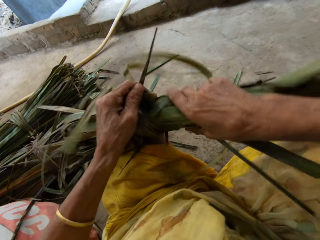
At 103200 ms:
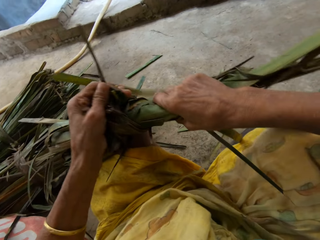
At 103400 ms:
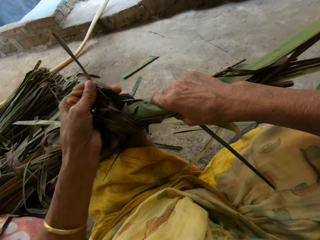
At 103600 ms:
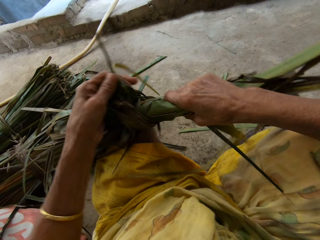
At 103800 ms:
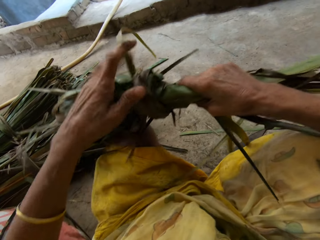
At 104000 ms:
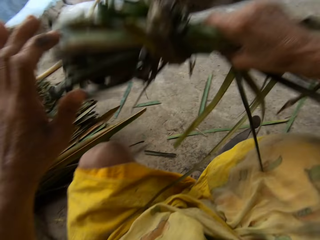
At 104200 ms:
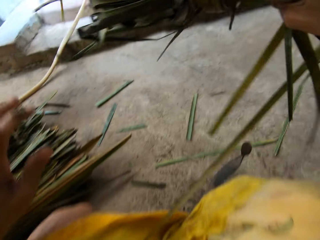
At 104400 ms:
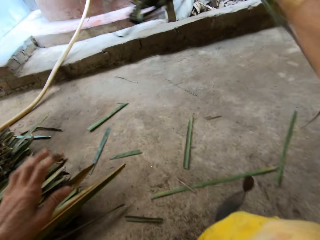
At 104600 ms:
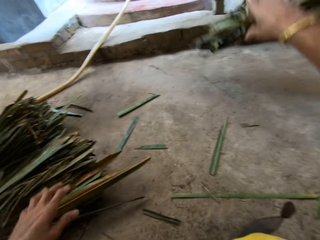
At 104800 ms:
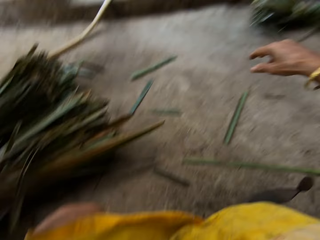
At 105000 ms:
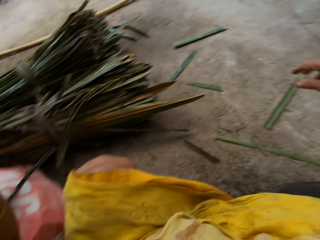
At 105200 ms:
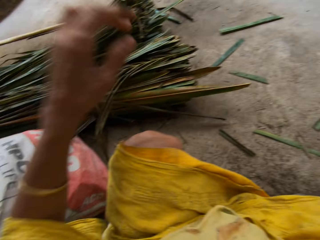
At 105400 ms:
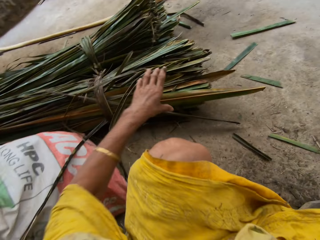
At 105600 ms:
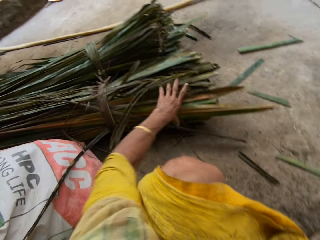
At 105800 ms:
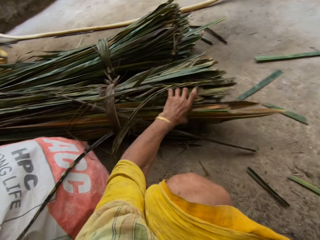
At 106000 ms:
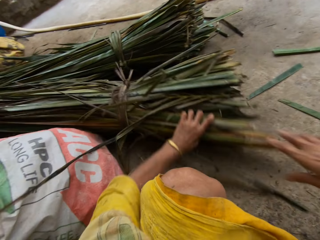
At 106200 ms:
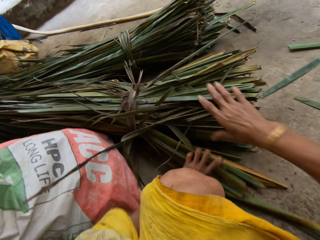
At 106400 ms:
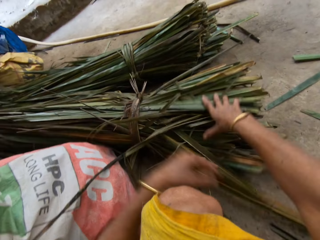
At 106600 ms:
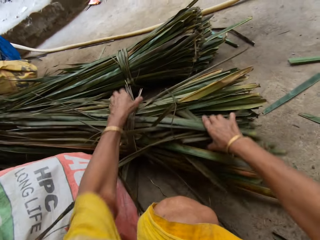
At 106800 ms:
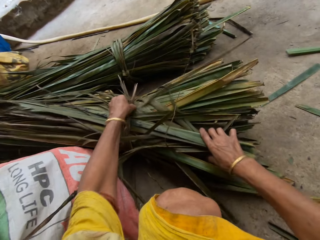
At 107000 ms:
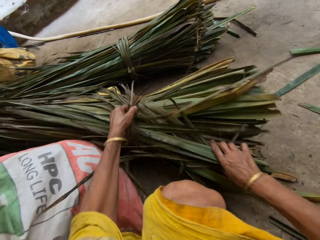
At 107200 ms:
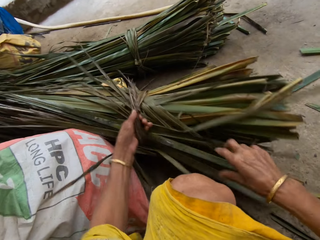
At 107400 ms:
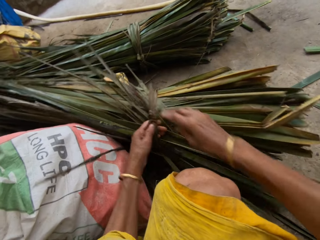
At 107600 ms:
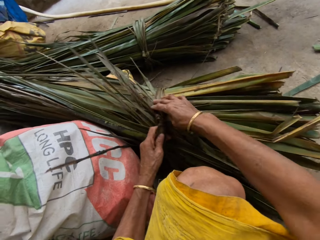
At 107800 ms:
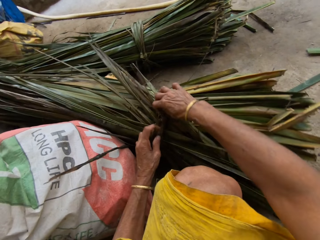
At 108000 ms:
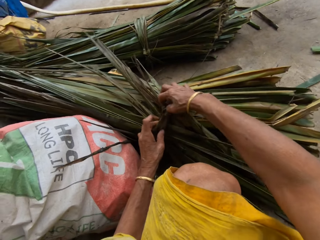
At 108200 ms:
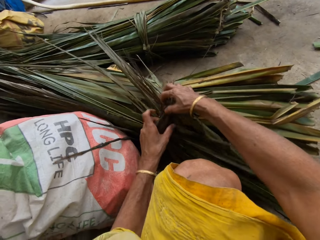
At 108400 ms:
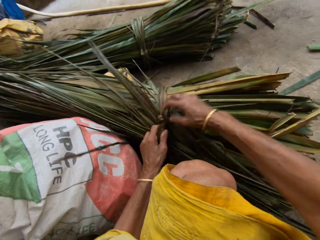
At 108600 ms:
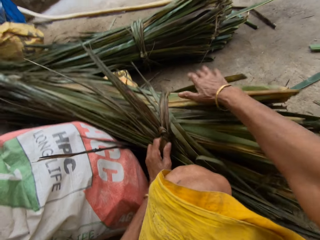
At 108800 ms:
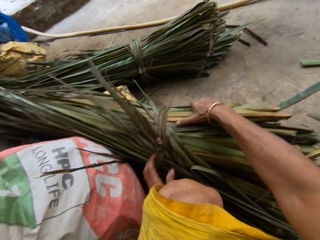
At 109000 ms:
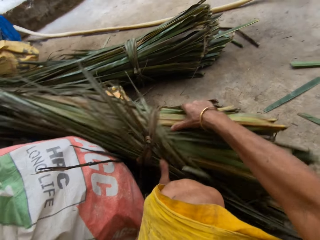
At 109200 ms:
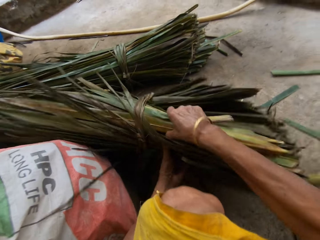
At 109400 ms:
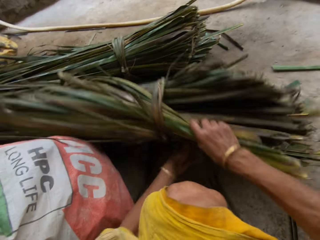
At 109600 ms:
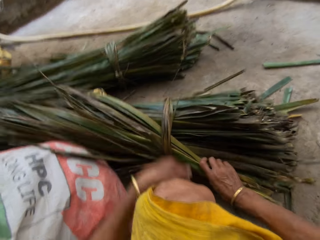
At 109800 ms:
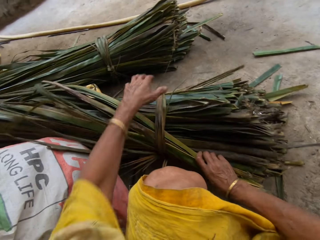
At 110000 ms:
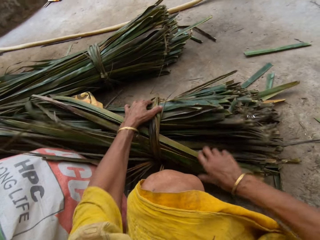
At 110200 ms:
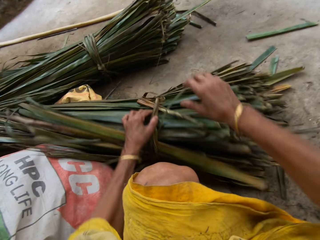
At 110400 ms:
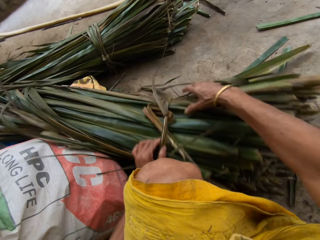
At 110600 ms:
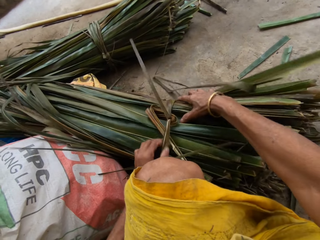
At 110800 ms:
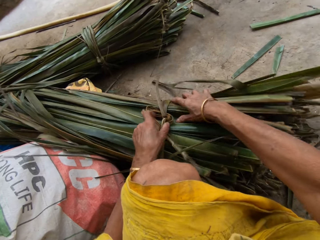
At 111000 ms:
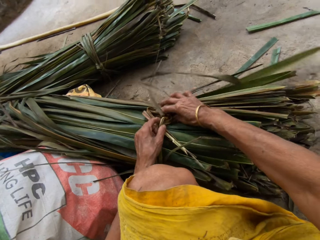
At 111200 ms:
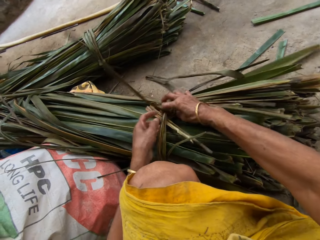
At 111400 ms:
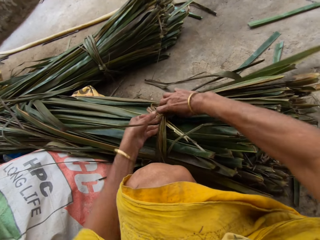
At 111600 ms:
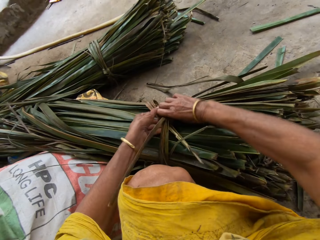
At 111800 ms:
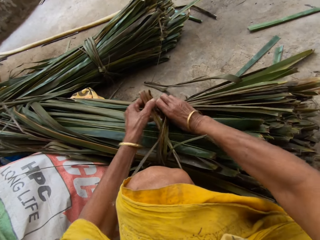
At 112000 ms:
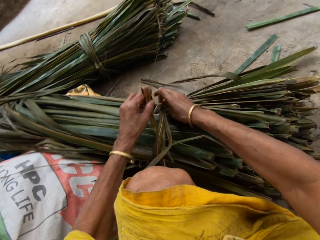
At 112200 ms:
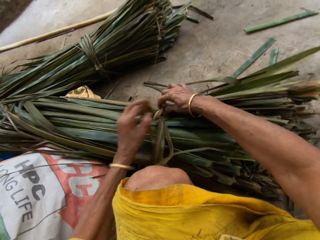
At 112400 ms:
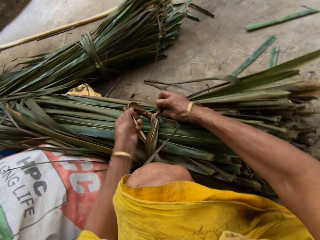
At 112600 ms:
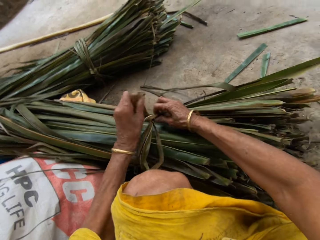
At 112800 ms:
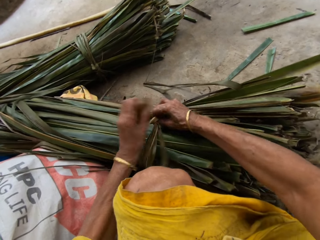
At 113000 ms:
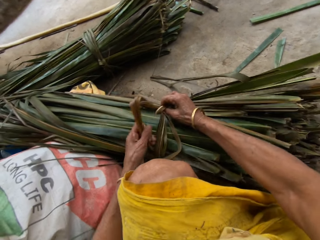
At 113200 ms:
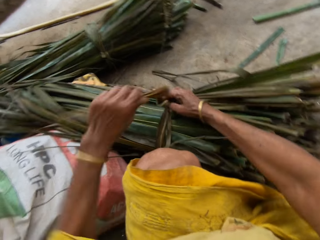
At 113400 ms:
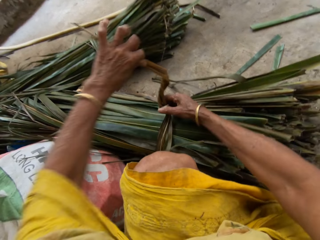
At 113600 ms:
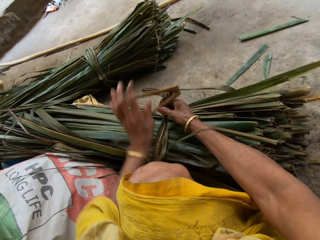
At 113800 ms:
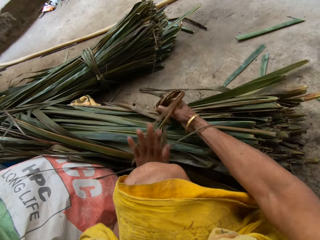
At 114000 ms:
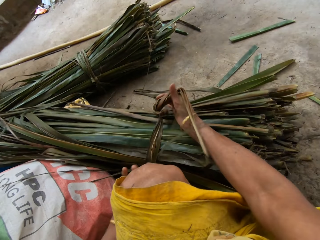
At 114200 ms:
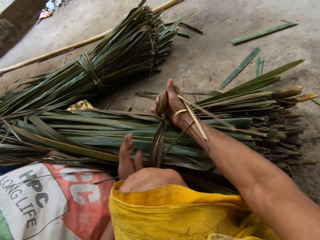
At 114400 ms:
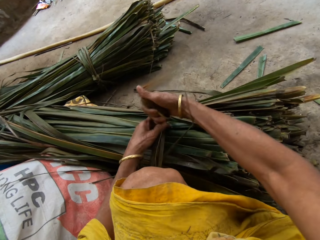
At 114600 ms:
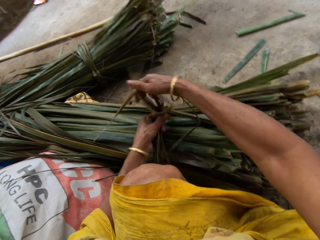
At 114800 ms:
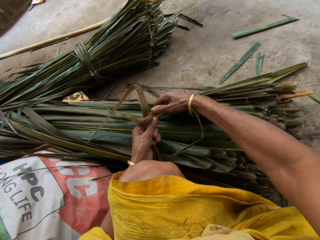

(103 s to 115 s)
The camera wearer lifts the Napier grass or papyrus reeds. They throw the Napier grass on the floor. They move the left hand. They pick the papyrus from the floor. They pull the Napier grass. They move the right hand. They hold it with both hands. They pull the Napier grass. They untie the Napier grass. They pull the Napier grass. They turn around the papyrus reeds. They drop the Napier grass. They pull the Napier grass. They untie the Napier grass.

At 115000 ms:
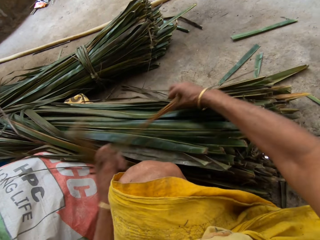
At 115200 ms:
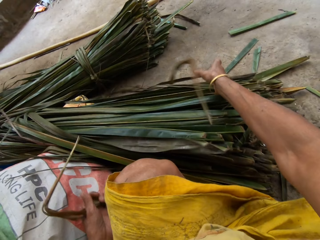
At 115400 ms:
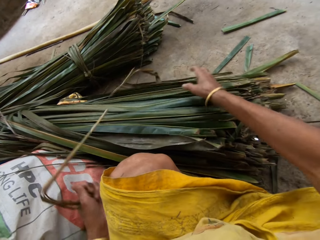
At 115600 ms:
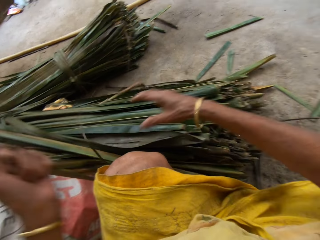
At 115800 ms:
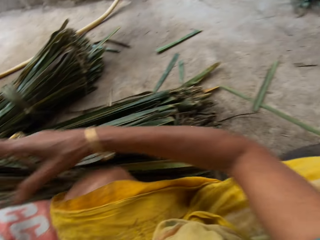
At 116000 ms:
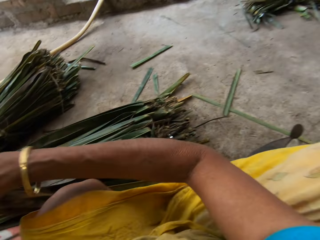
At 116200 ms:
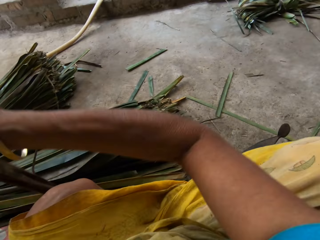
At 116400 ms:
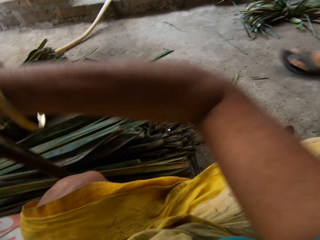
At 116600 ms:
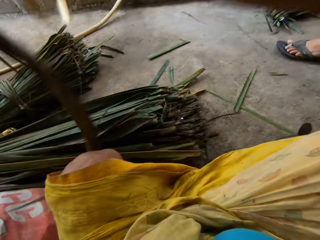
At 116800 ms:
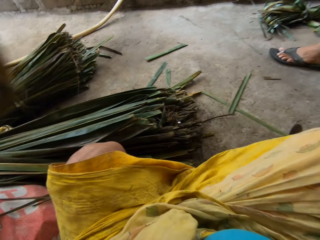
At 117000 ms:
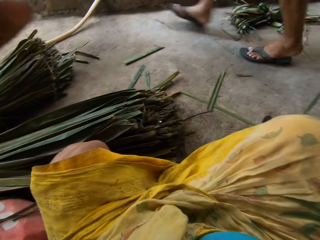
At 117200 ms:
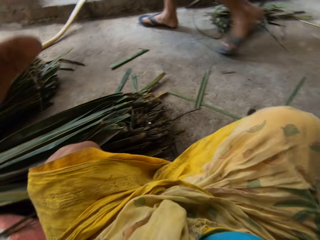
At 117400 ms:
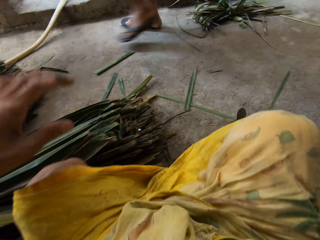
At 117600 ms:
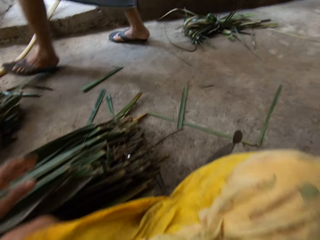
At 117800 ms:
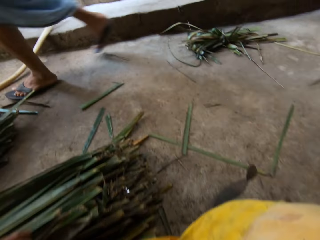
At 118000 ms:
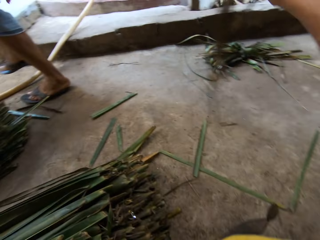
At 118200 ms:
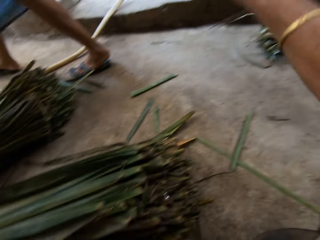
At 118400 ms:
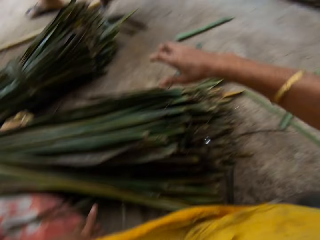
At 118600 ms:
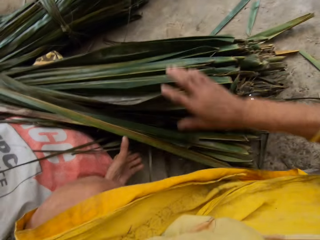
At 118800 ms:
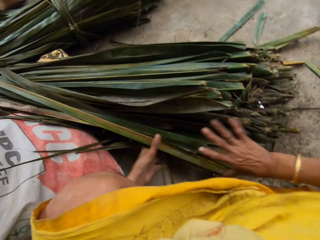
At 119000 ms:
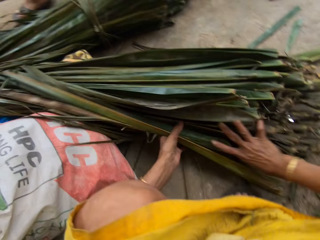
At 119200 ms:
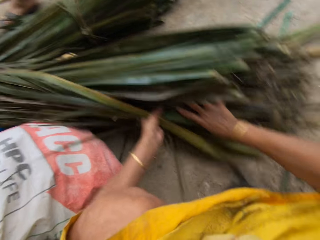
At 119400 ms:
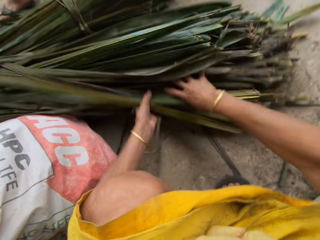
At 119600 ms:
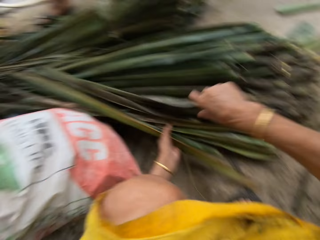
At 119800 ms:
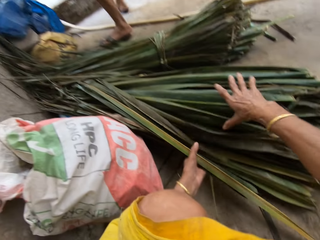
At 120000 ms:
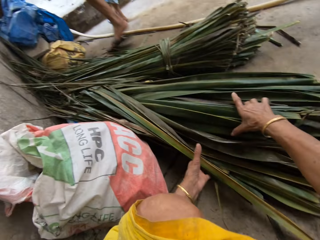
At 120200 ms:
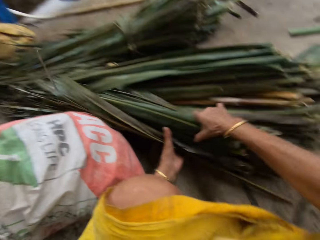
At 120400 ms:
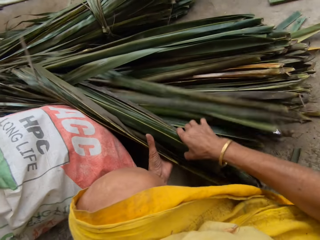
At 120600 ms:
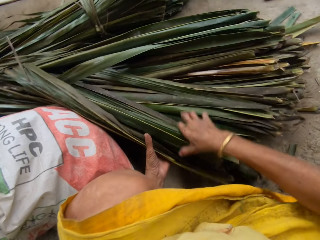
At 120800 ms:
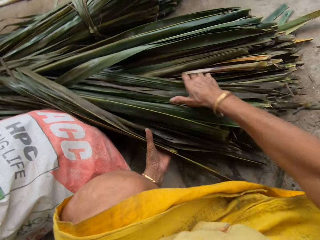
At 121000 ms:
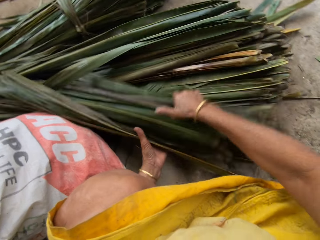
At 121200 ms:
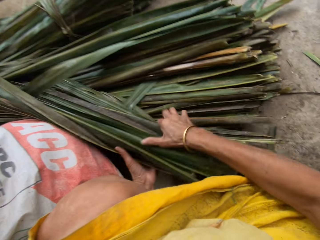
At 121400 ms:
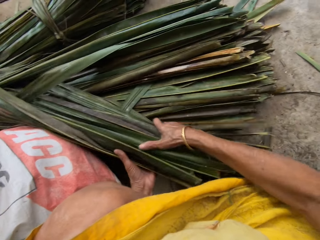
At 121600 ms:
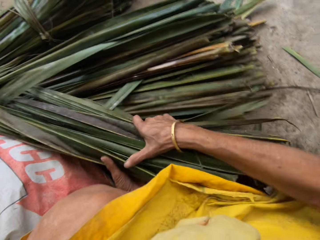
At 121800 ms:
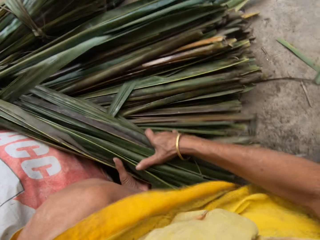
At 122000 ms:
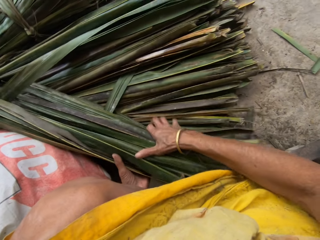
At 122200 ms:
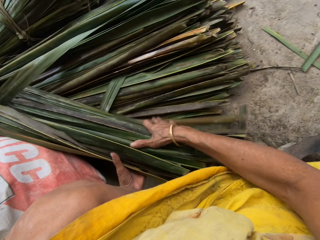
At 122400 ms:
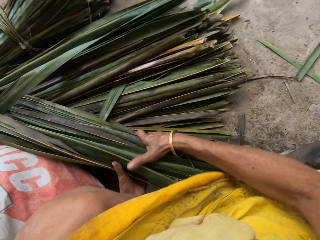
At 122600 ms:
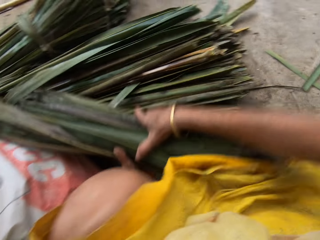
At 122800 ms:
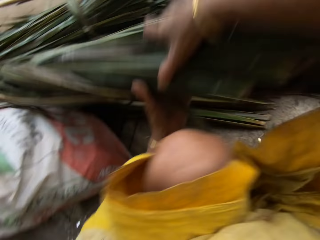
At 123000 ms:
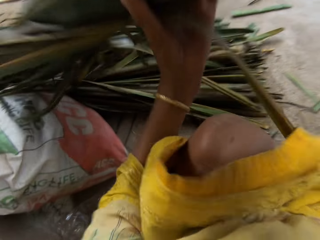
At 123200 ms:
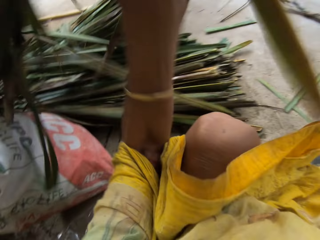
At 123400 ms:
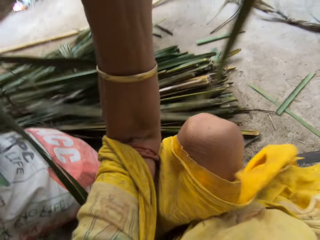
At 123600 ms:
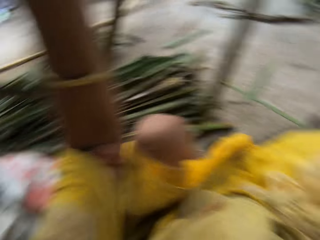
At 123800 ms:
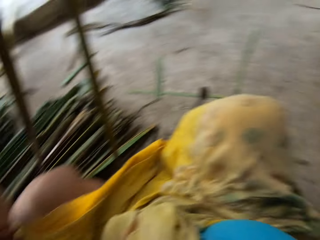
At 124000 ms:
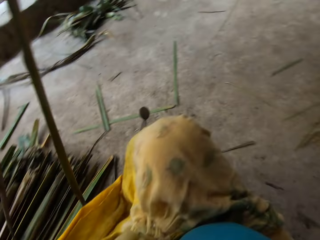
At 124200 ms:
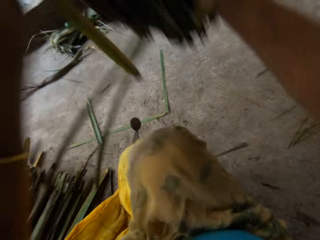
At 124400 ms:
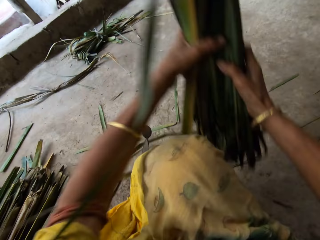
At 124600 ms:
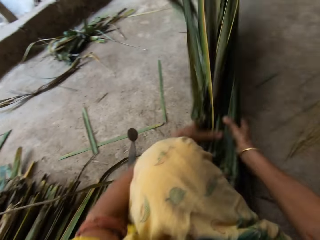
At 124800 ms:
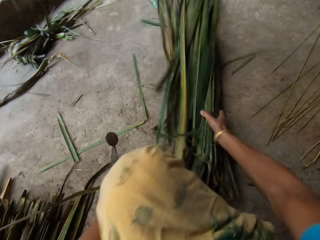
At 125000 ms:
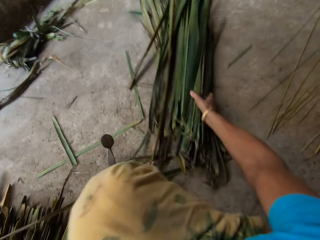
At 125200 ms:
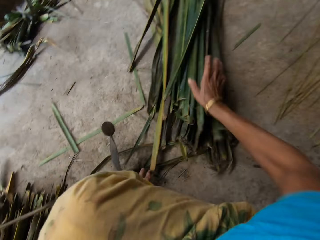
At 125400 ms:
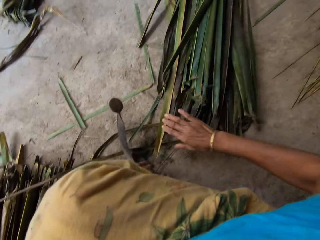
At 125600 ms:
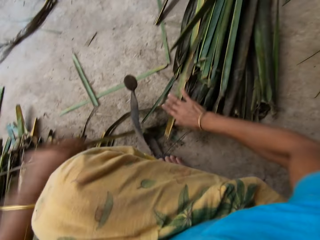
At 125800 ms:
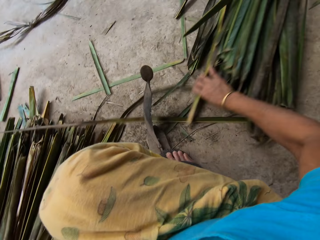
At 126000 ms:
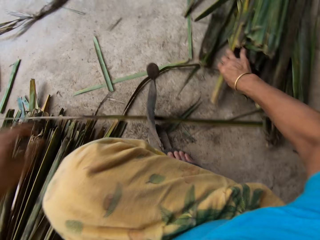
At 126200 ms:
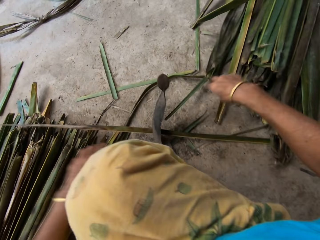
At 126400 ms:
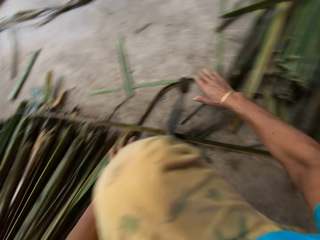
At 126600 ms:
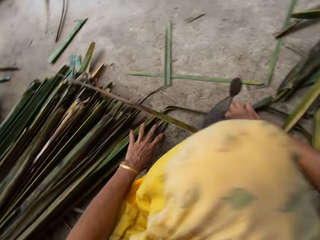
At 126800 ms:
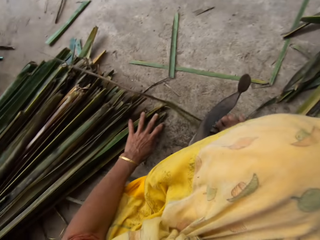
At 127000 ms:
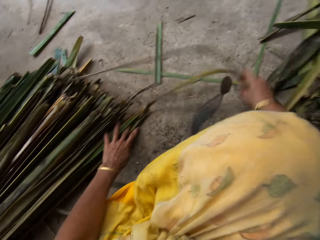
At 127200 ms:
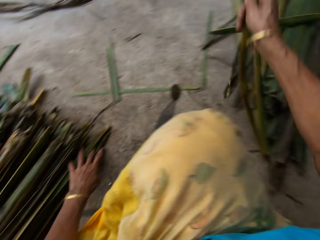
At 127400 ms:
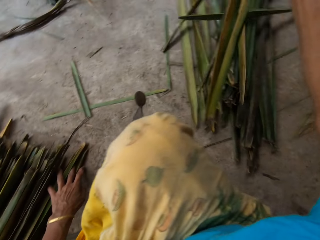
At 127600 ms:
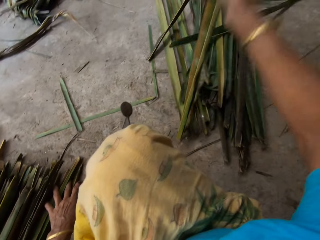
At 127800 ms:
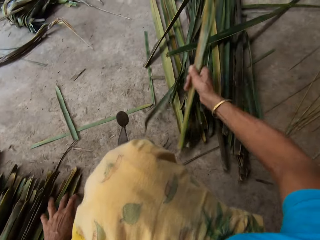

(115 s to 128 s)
The camera wearer moves both hands. They pull the Napier grass or papyrus reed. They drop the Napier grass on the floor. They push the papyrus reed aside. They pull the Napier grass. They pick the papyrus reed from the floor. They lift the Napier grass. They drop the papyrus reeds on the floor. They pick the papyrus reed from the floor. They move the right hand. They push the papyrus reed aside. They pull the Napier grass. They pick the papyrus reed from the floor.
